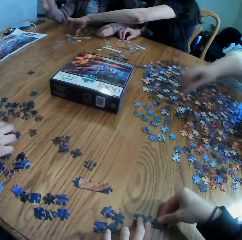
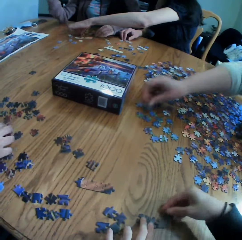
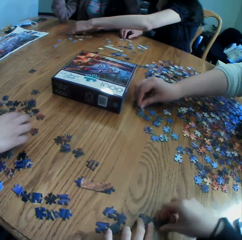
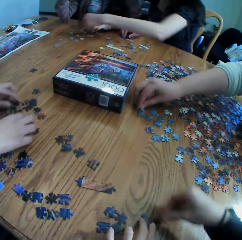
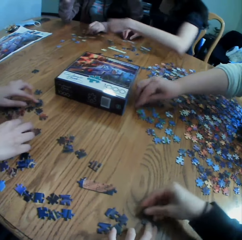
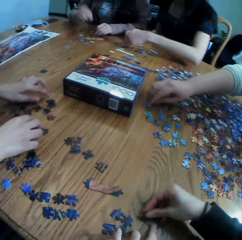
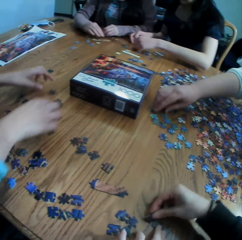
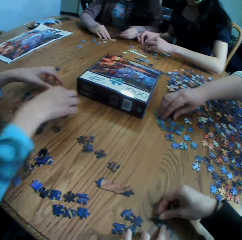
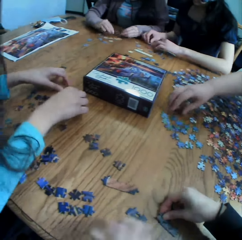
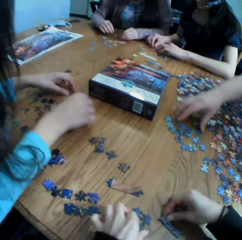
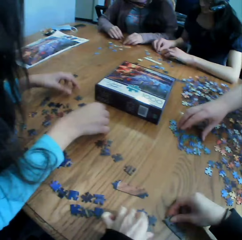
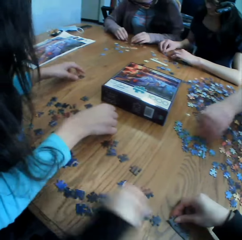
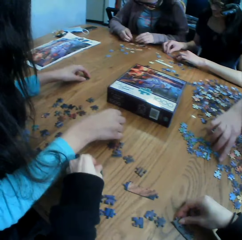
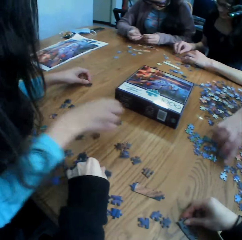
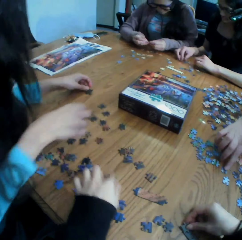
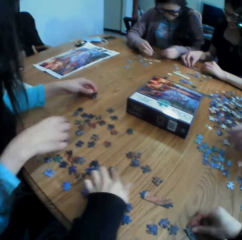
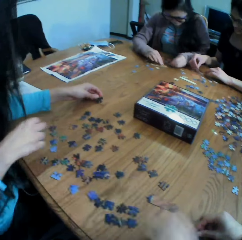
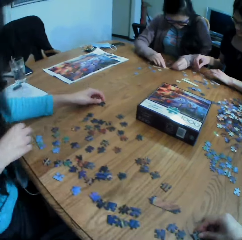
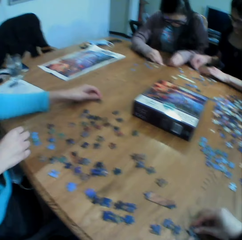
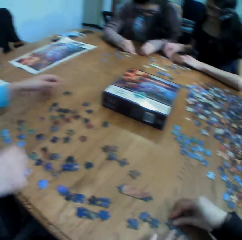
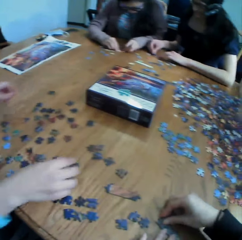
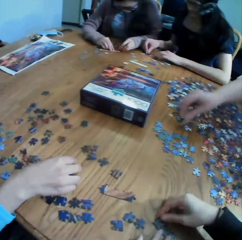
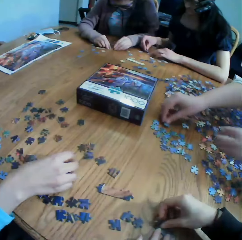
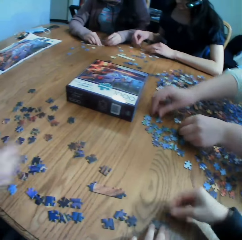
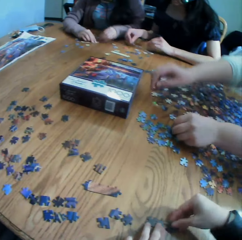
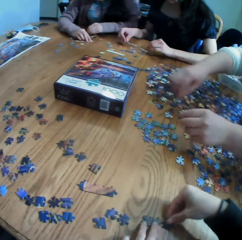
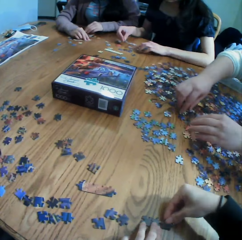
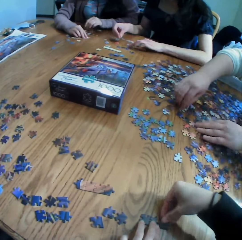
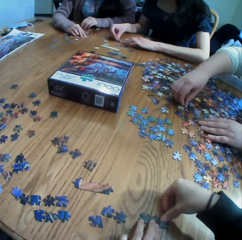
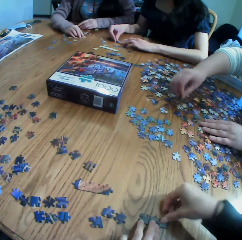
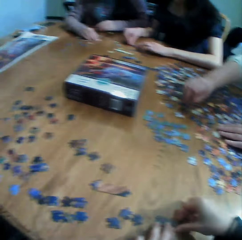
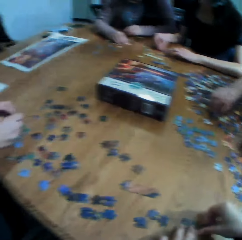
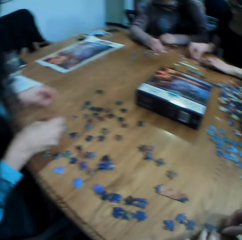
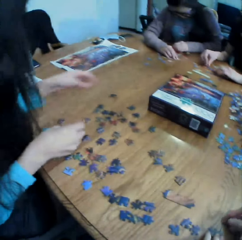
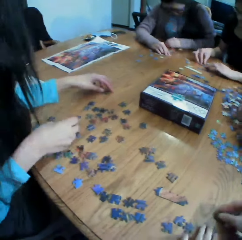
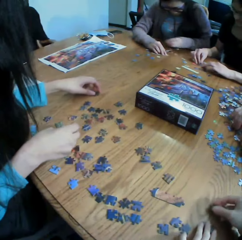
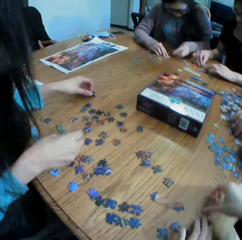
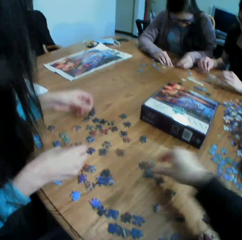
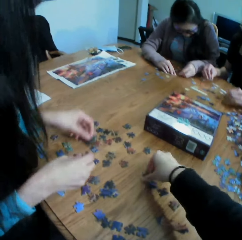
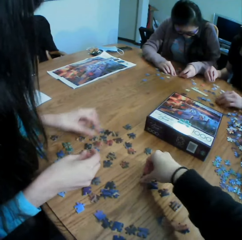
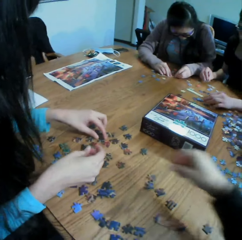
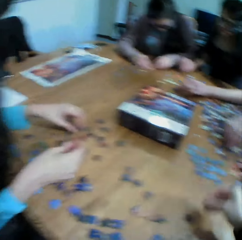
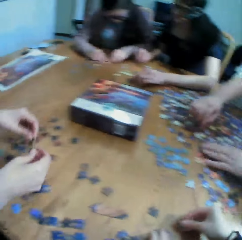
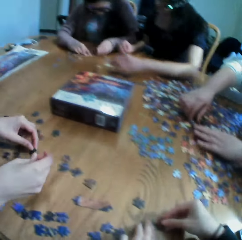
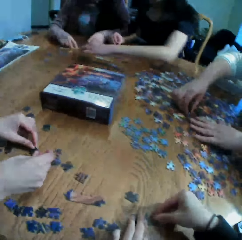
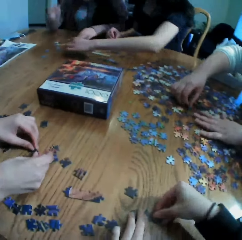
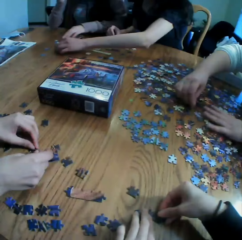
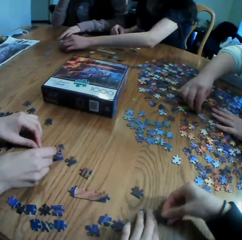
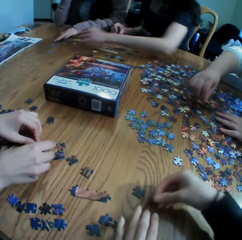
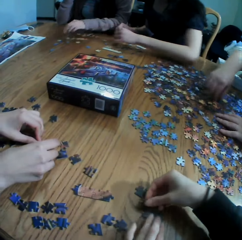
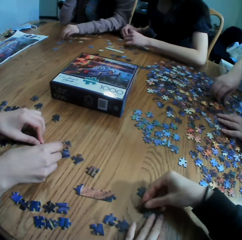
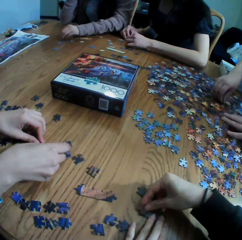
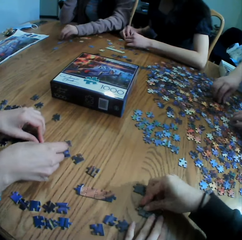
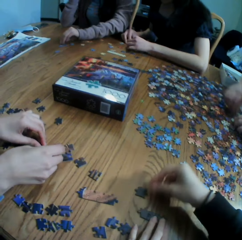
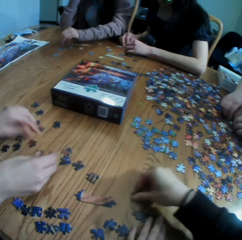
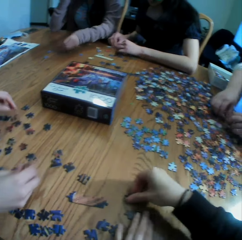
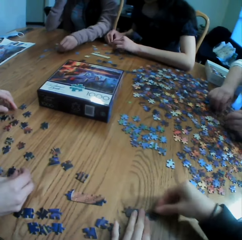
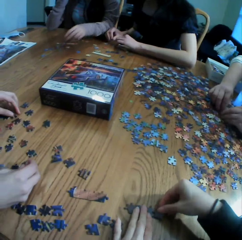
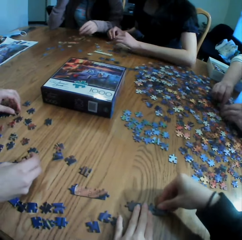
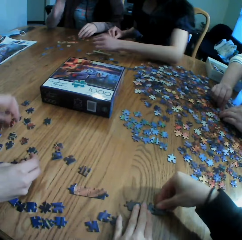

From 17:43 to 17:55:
The camera wearer joins the puzzles. They put a puzzle on the table. They look at the puzzles on the table. They take a puzzle. They join the puzzles.

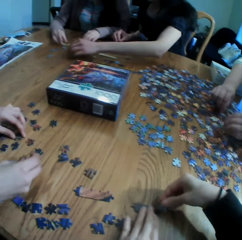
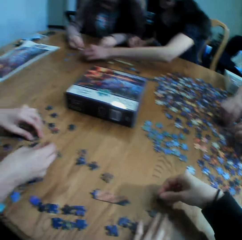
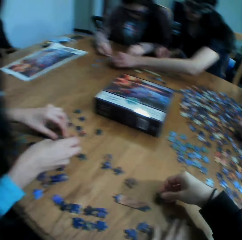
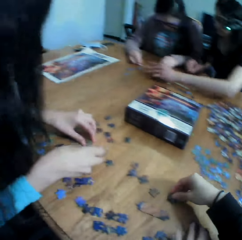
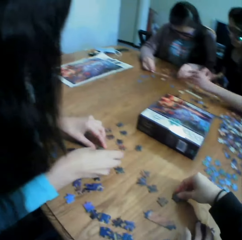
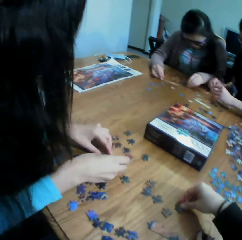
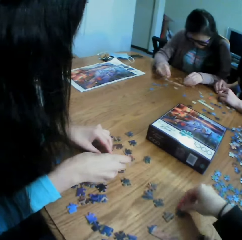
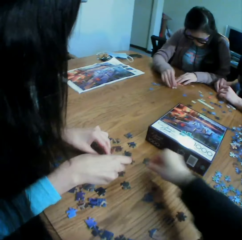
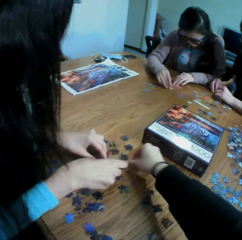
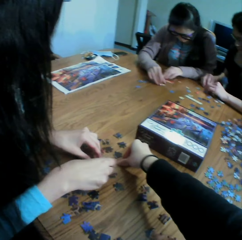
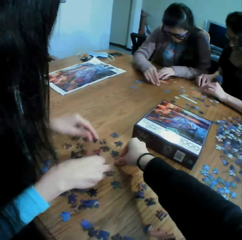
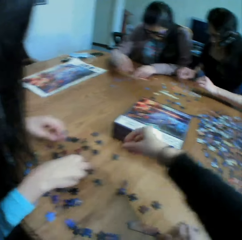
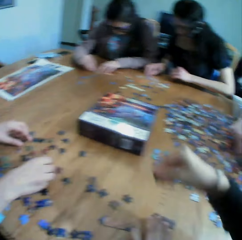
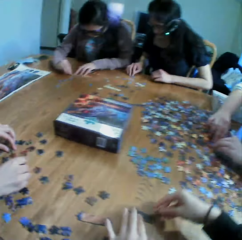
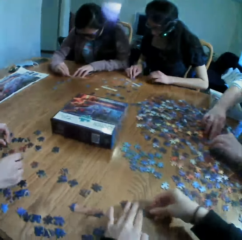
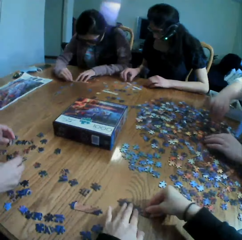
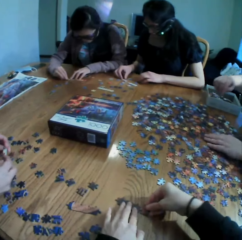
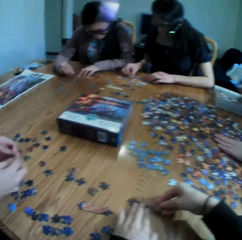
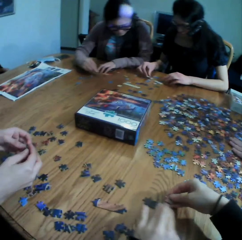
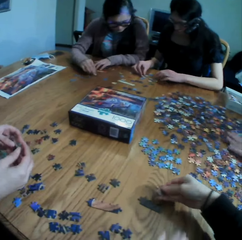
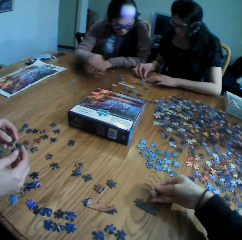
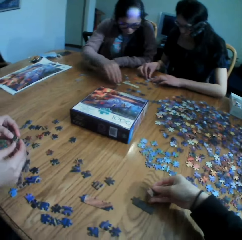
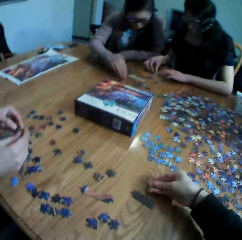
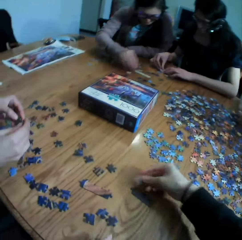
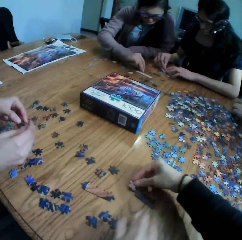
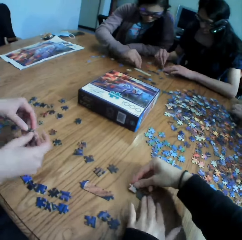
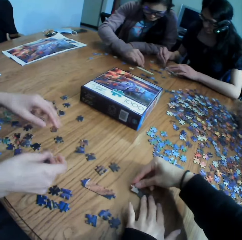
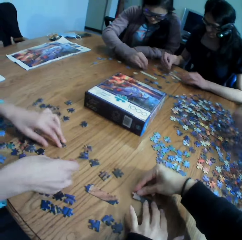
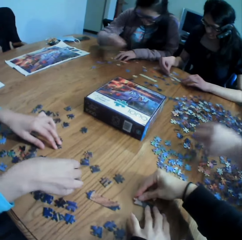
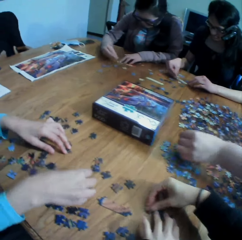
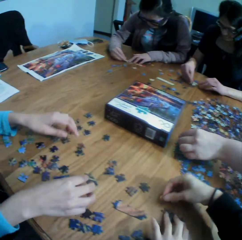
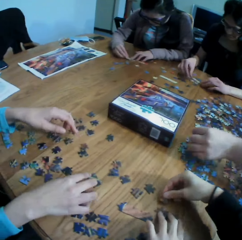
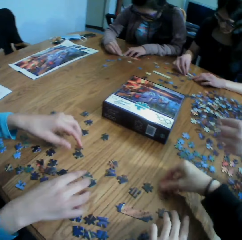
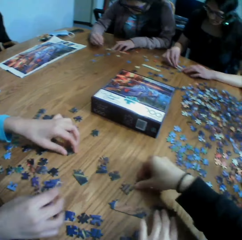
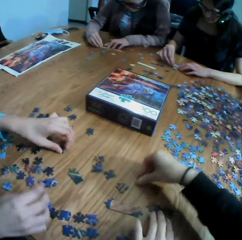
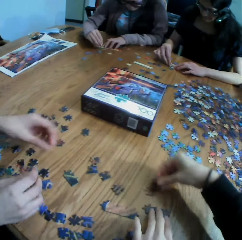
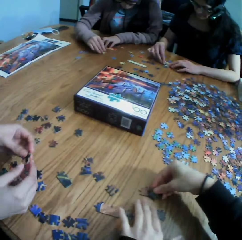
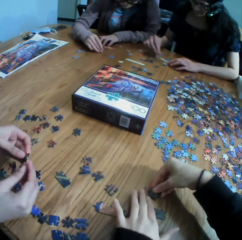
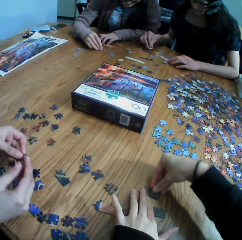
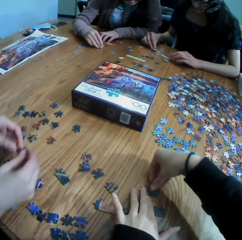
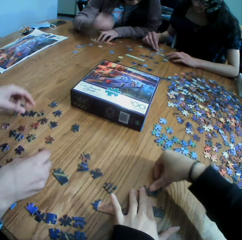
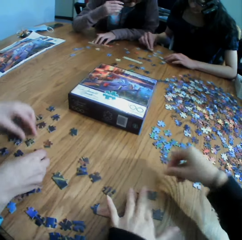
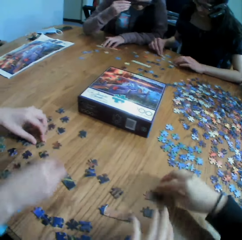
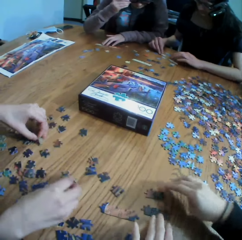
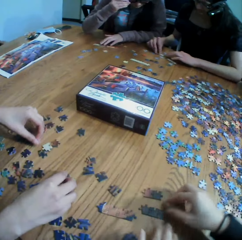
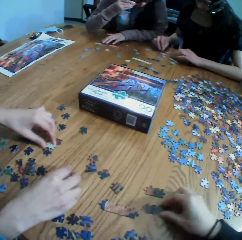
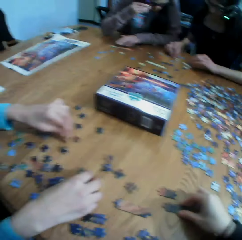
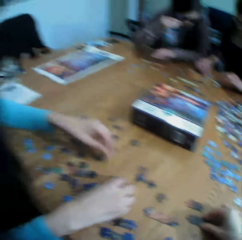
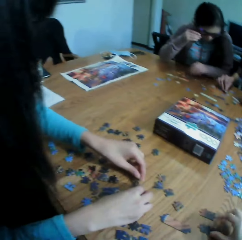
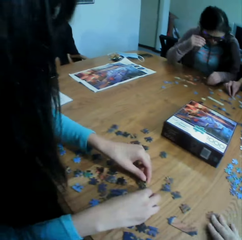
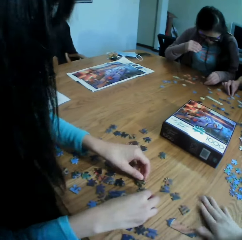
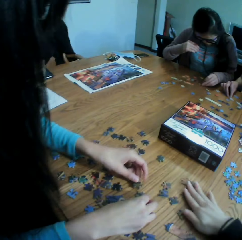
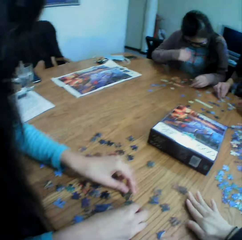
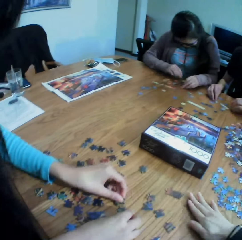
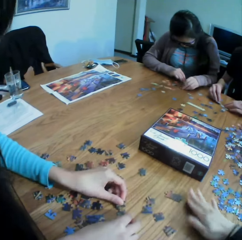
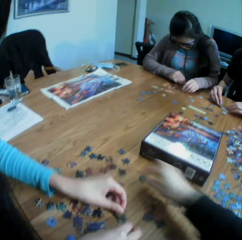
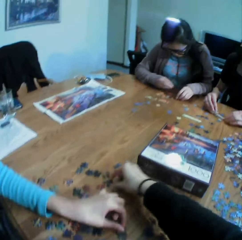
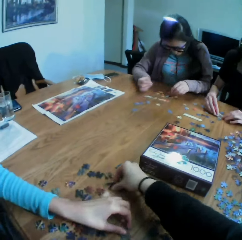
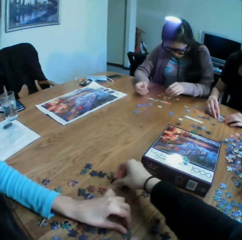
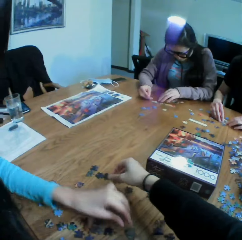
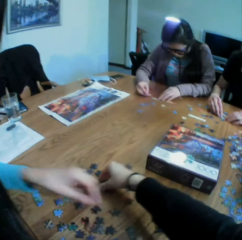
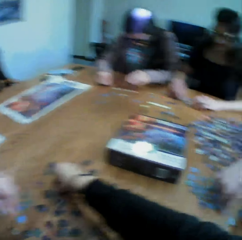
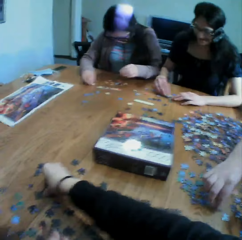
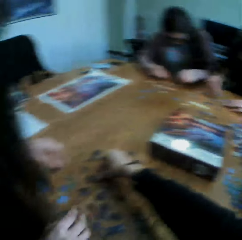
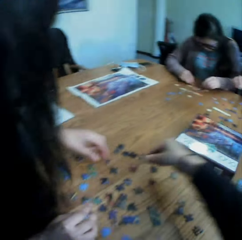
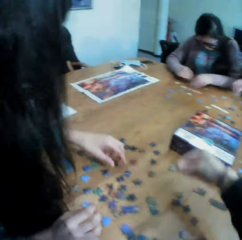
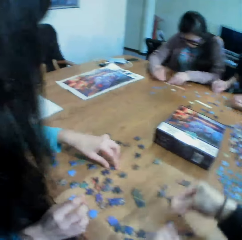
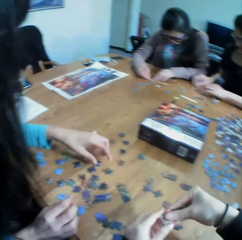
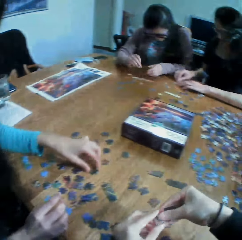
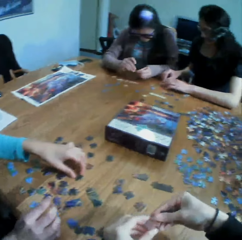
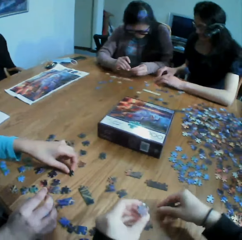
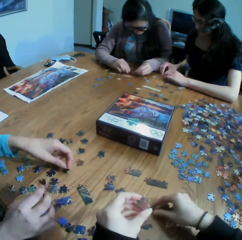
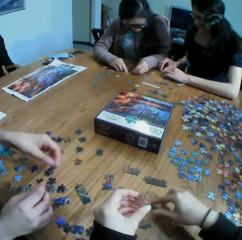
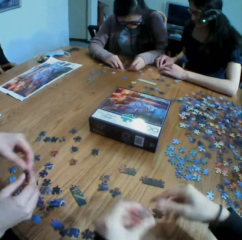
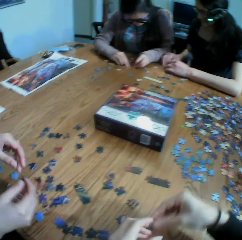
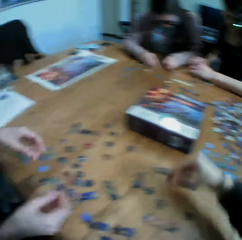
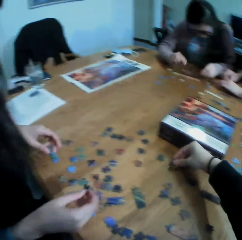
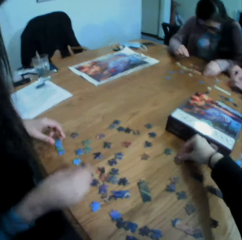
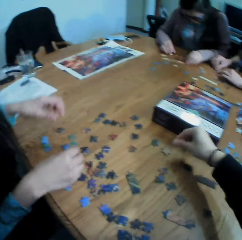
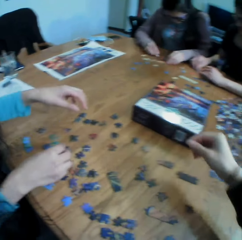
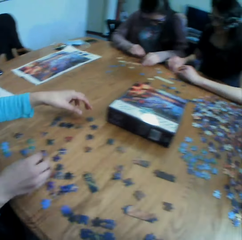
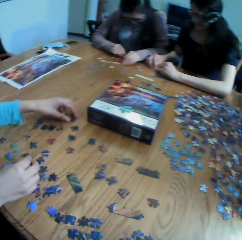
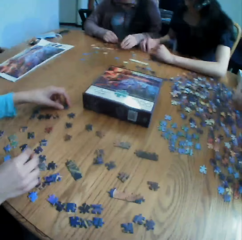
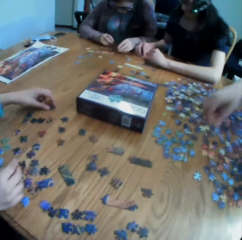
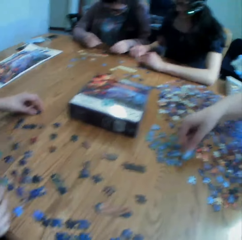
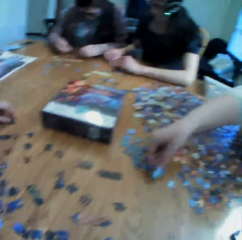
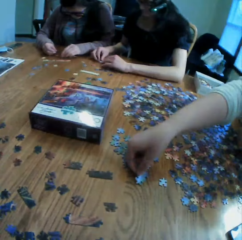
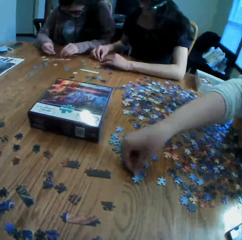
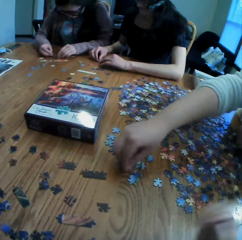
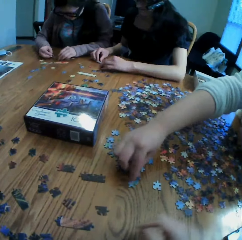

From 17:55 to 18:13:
The camera wearer looks at the puzzles on the table. They take a puzzle. They put the puzzle on the table. They look at the puzzle. They join the puzzle. They pick the puzzles on the table. They join the puzzles. They look at a woman. They pick a puzzle on the table. They laugh to the colleagues. They join the puzzles. They put the puzzle on the table. They take the puzzle from the left hand. They put the puzzle on the table. They adjust the camera.
